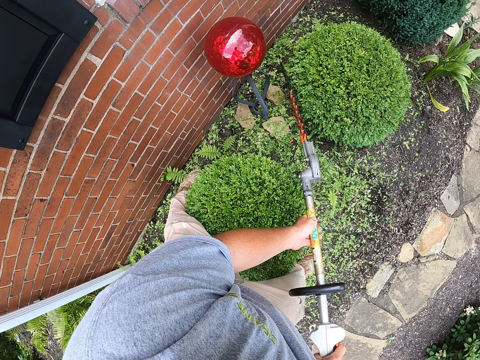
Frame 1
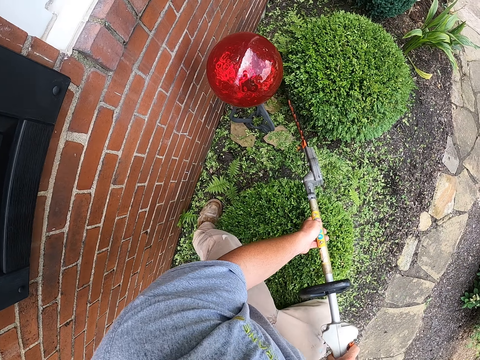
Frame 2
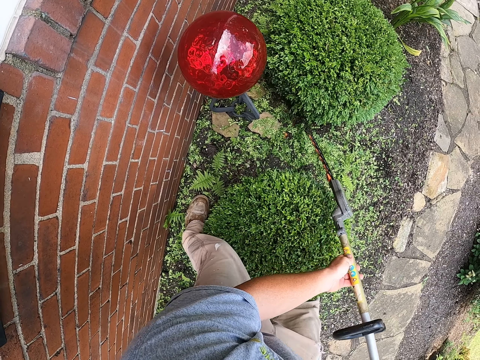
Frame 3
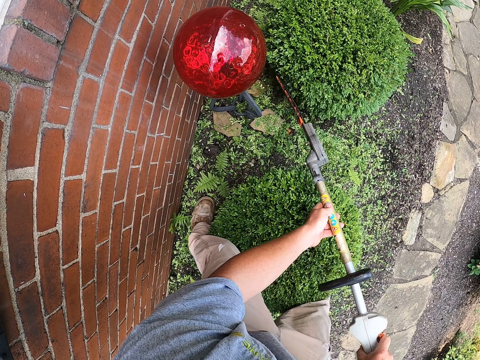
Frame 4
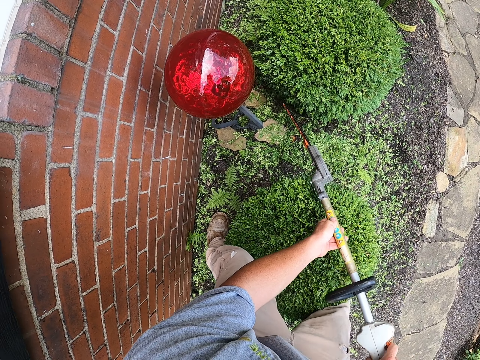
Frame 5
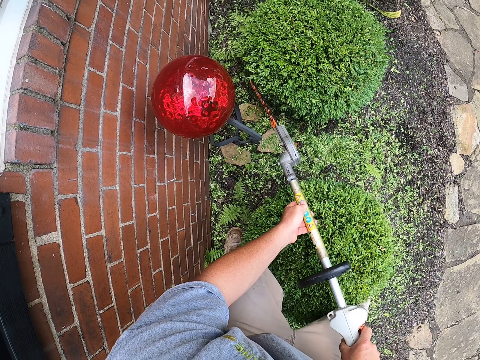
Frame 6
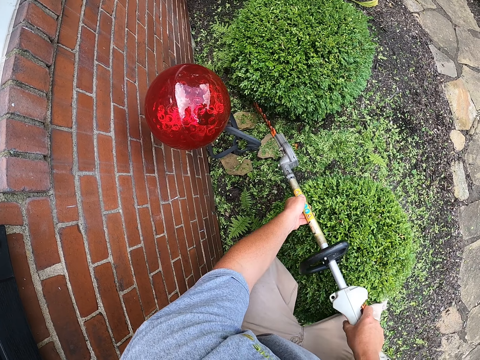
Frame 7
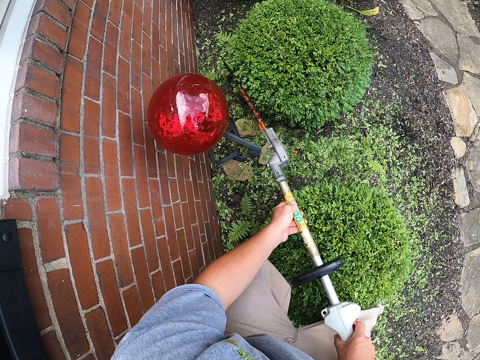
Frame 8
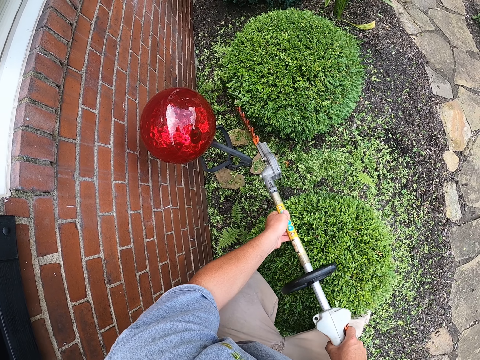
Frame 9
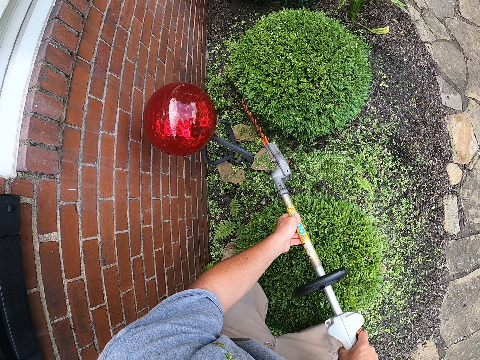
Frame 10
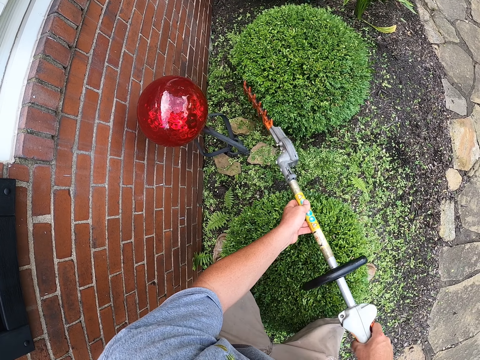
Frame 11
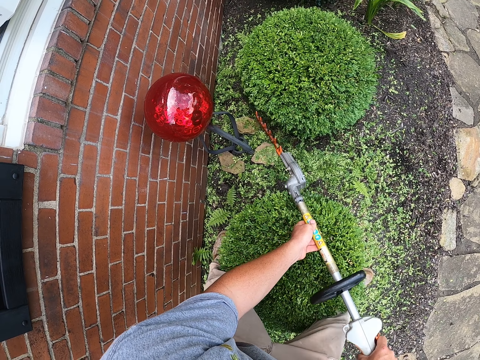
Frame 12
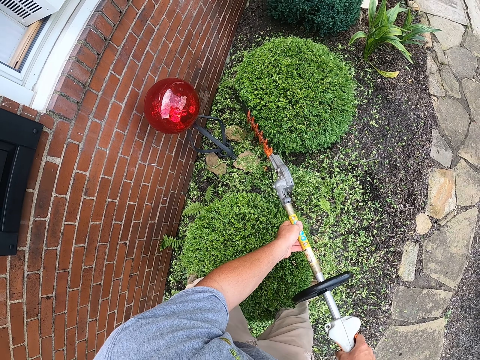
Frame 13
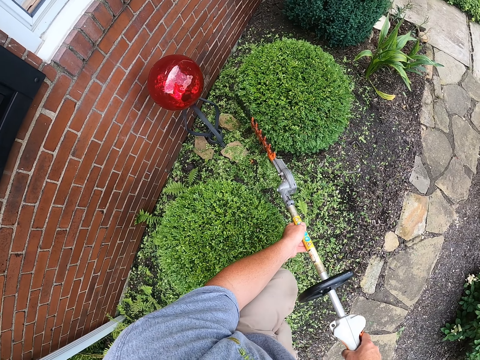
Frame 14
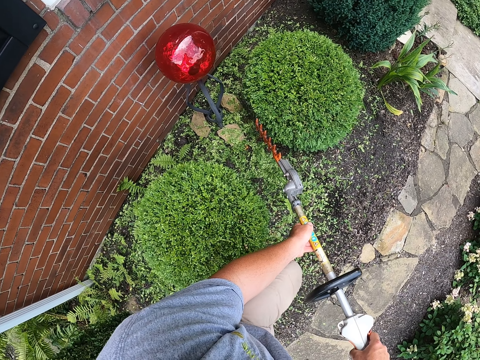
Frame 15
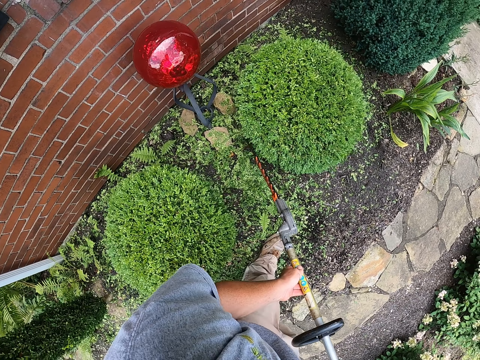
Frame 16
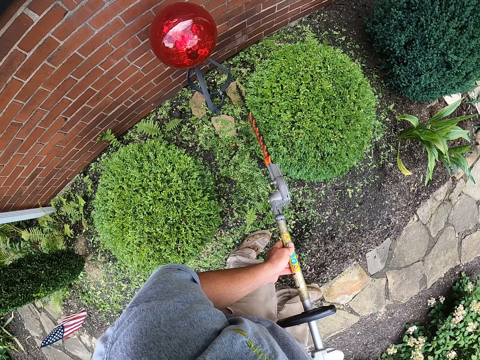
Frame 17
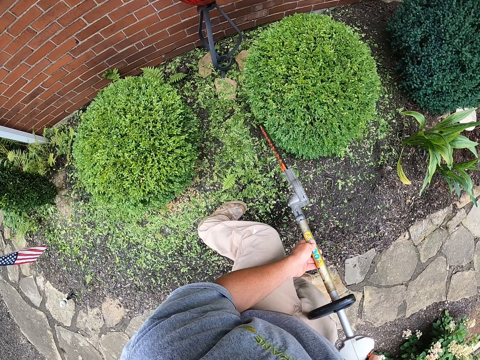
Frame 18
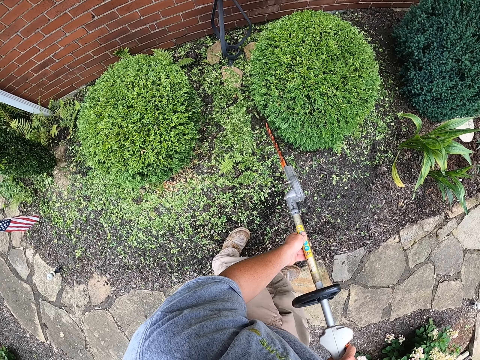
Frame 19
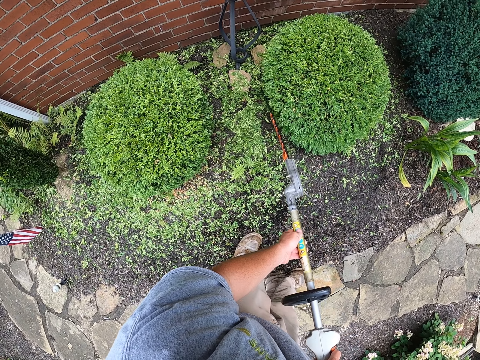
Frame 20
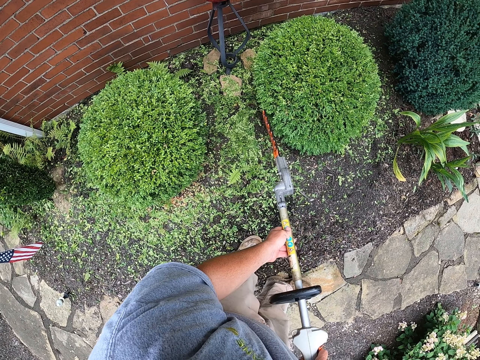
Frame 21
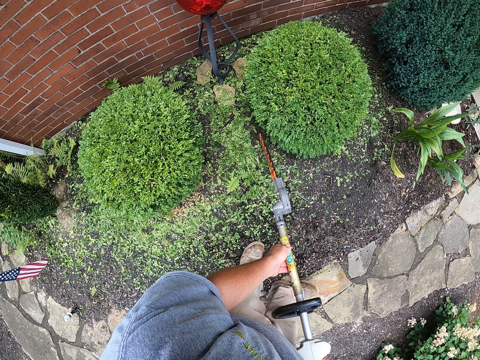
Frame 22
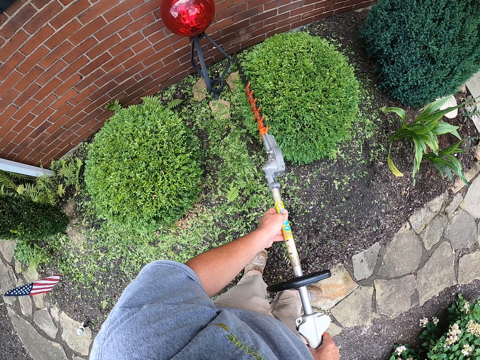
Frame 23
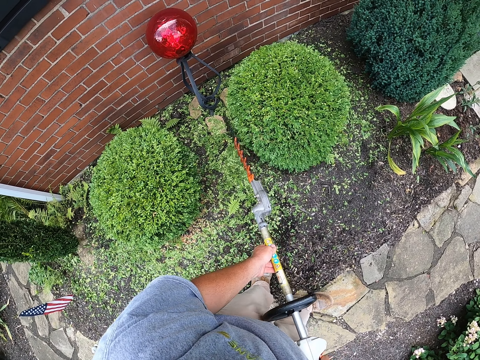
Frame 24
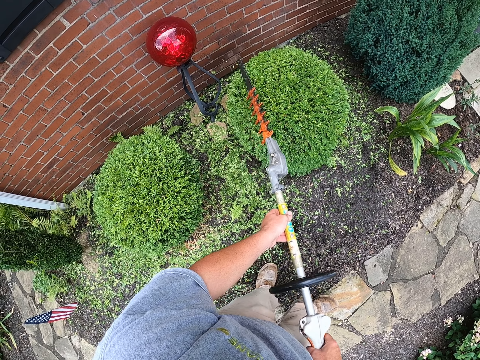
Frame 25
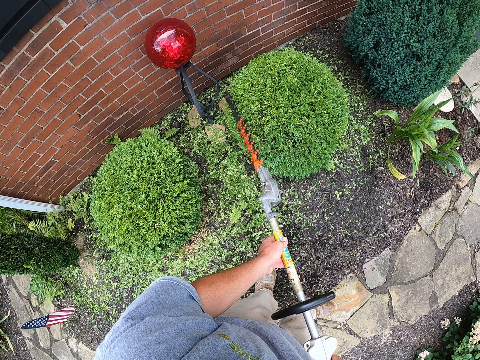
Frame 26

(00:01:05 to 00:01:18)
The camera wearer walks while trimming the grass.

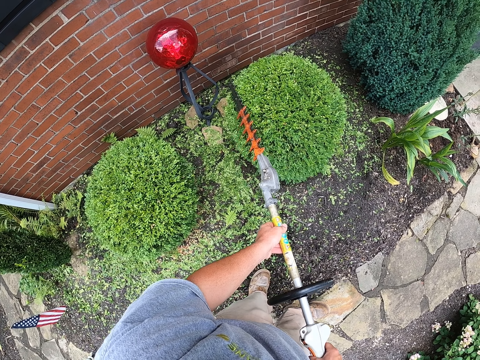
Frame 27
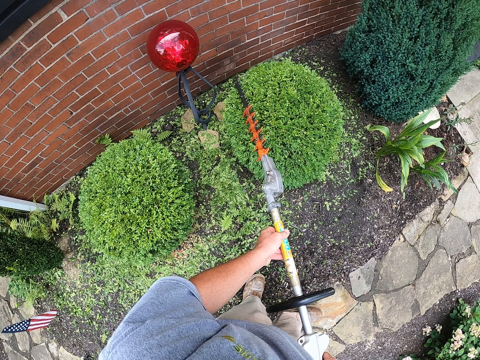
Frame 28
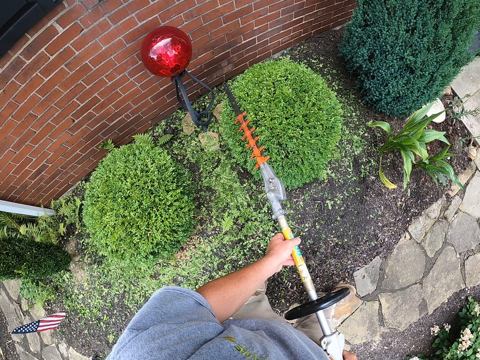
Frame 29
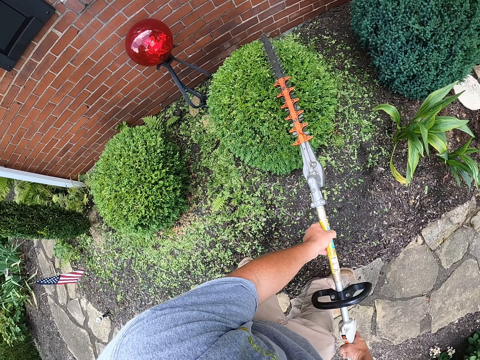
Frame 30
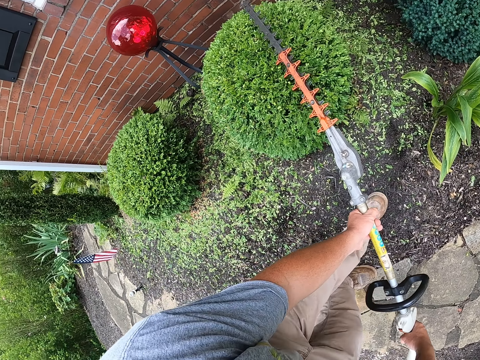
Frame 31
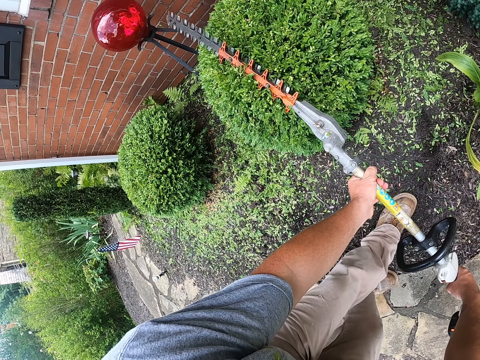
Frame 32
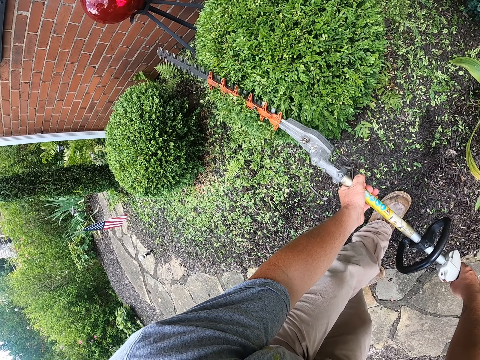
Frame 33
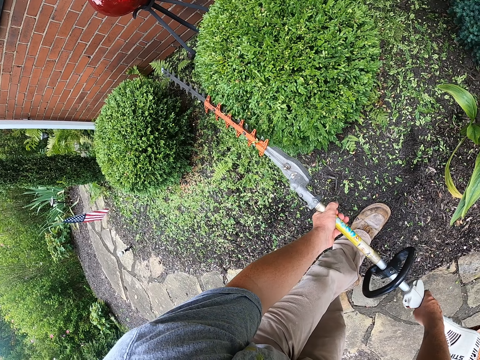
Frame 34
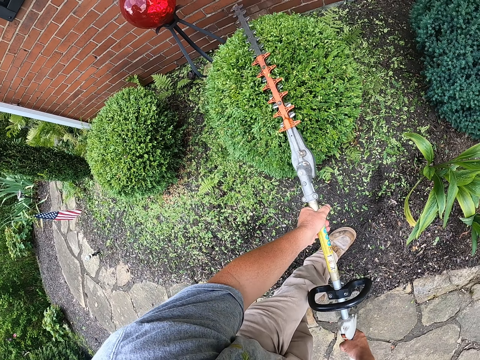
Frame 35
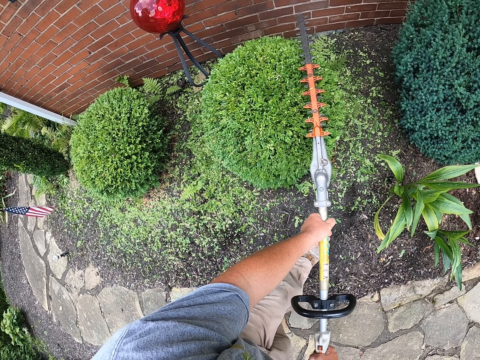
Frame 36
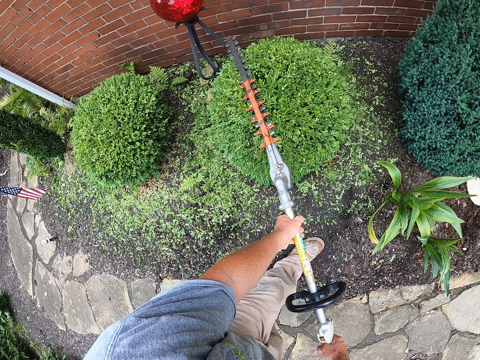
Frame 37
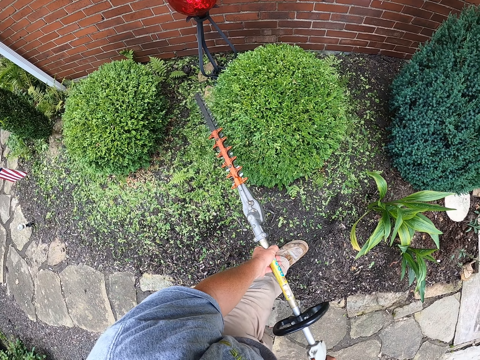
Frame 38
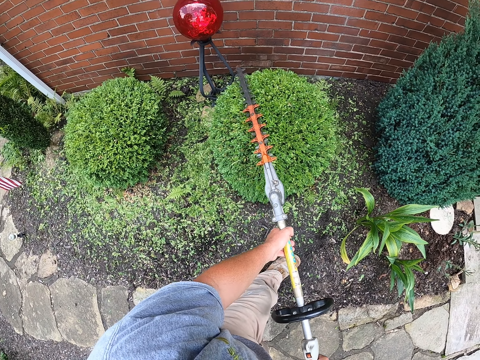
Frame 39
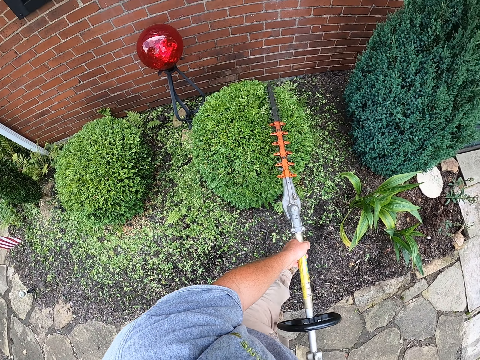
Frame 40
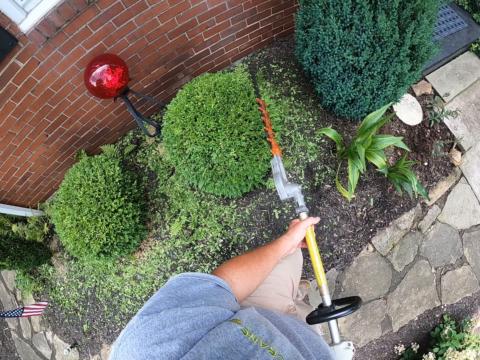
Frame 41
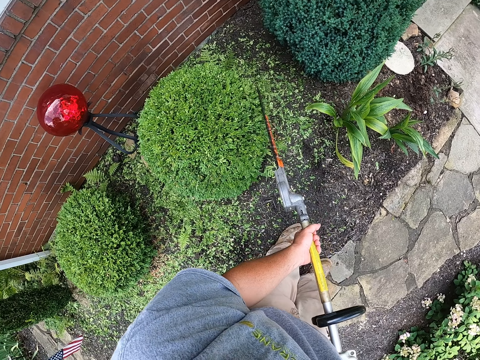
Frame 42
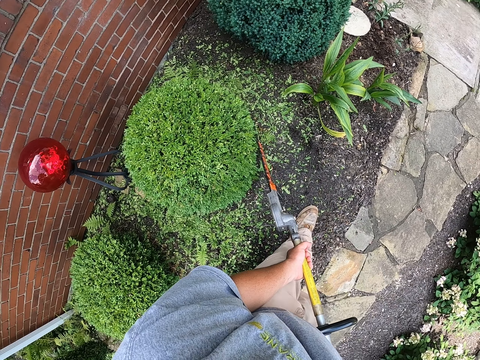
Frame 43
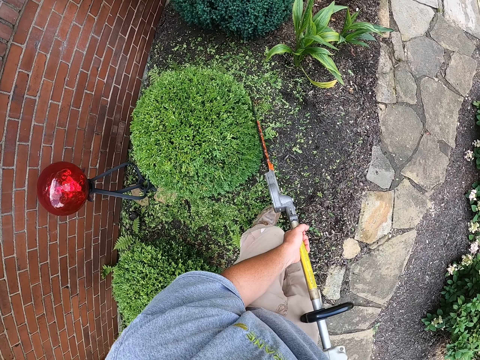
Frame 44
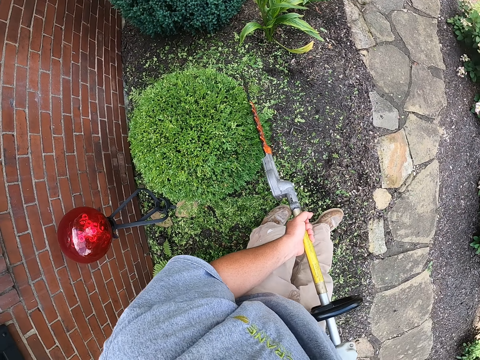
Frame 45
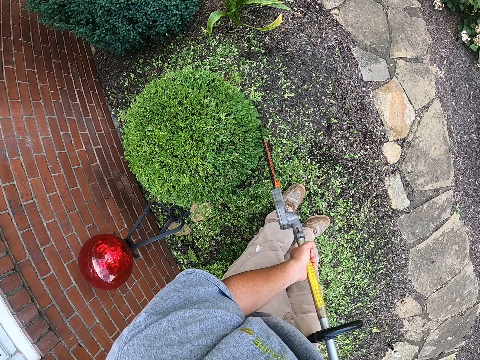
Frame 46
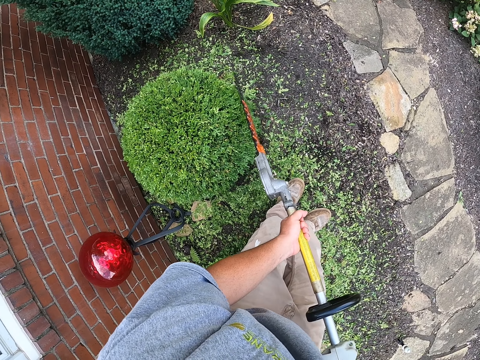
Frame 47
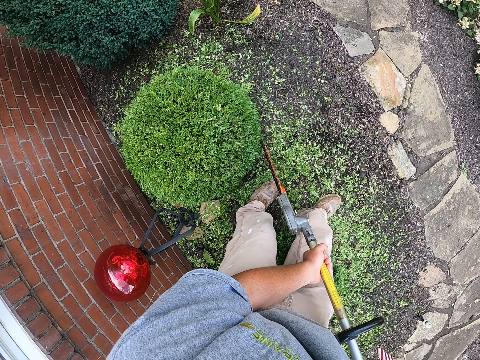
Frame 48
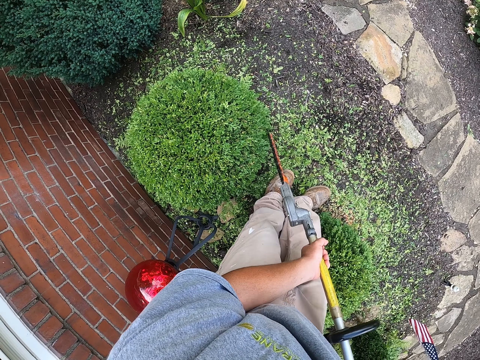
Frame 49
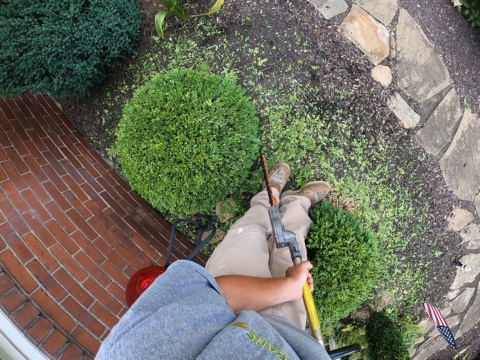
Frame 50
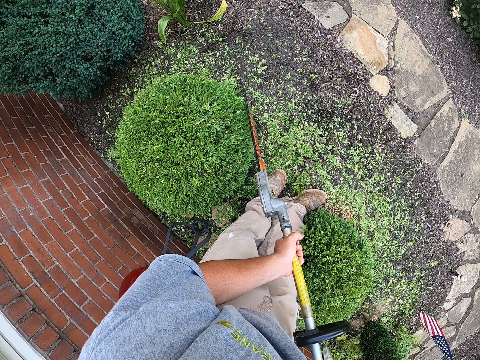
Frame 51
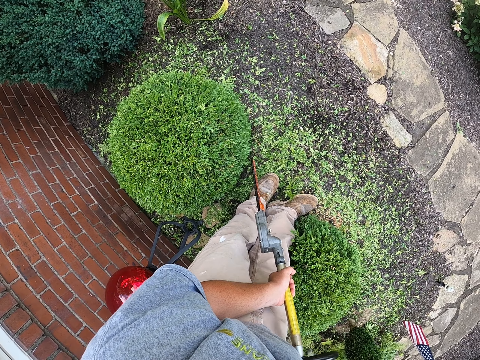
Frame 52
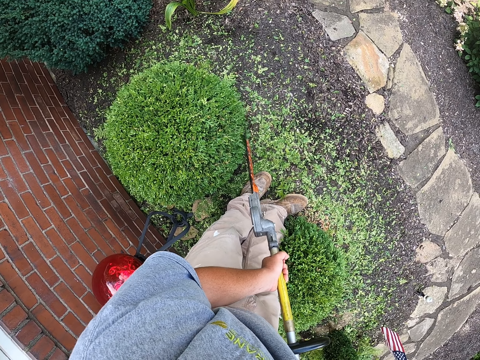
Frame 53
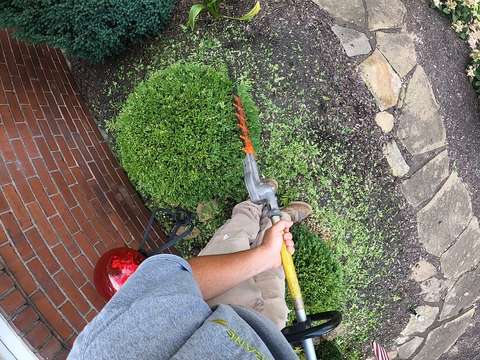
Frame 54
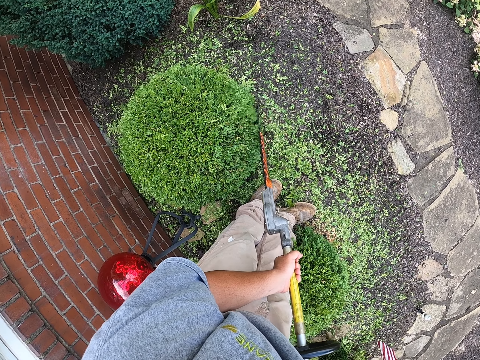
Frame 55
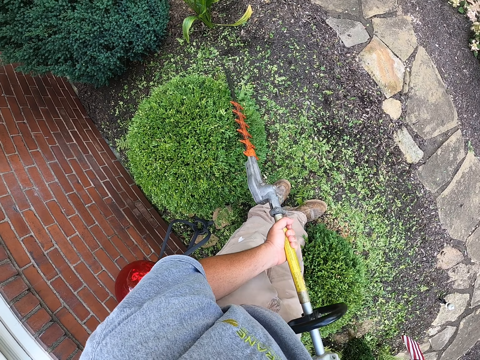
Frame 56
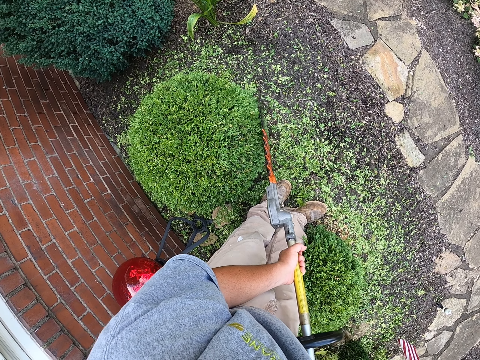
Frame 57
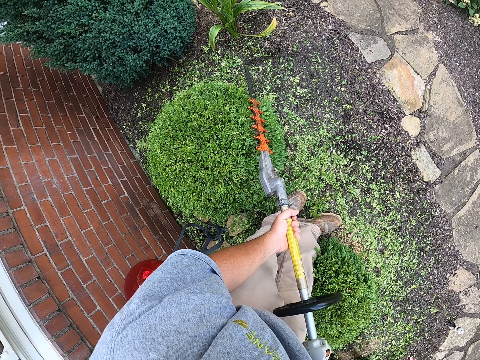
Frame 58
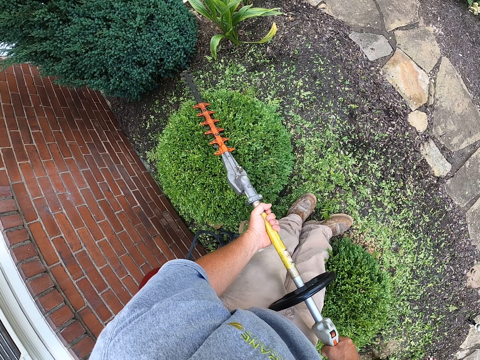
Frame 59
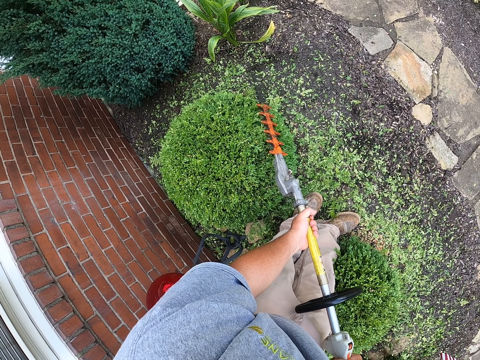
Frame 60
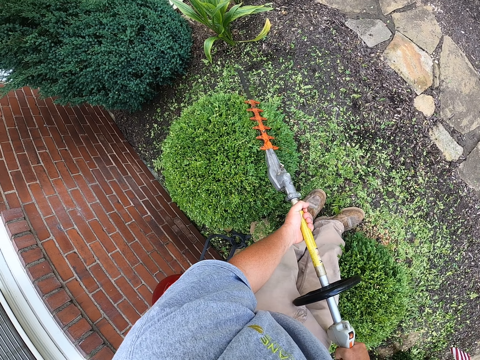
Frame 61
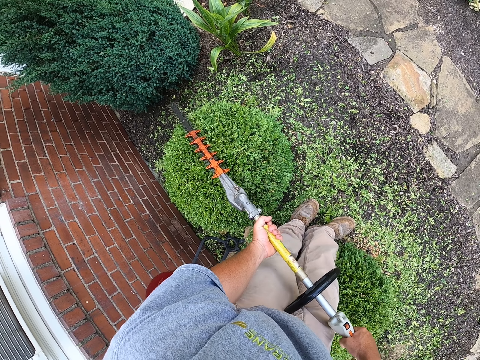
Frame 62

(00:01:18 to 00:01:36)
The camera wearer trims the grass. They move the hedge trimmer.
